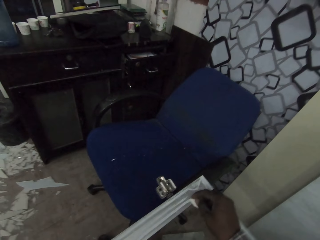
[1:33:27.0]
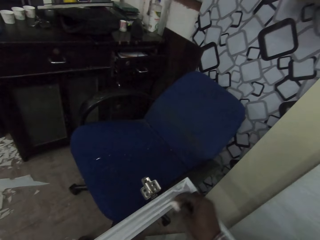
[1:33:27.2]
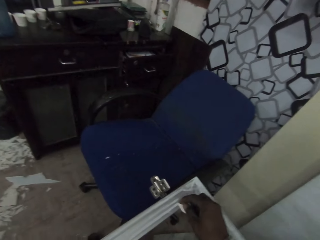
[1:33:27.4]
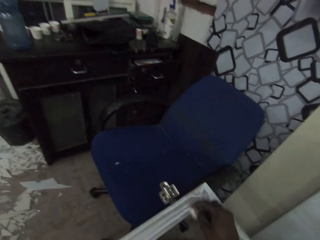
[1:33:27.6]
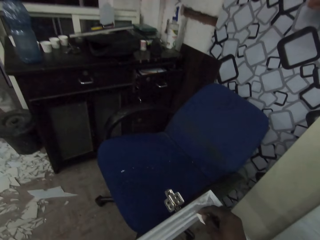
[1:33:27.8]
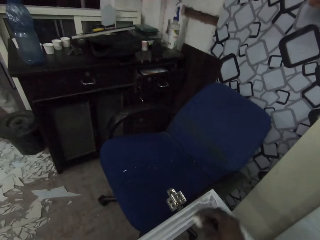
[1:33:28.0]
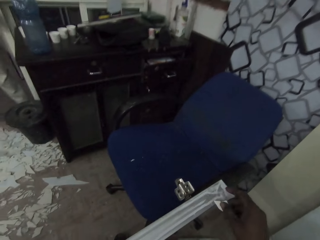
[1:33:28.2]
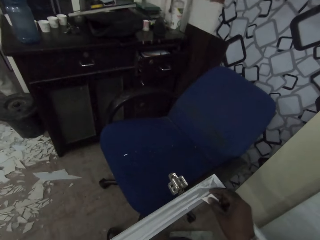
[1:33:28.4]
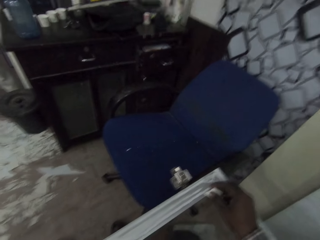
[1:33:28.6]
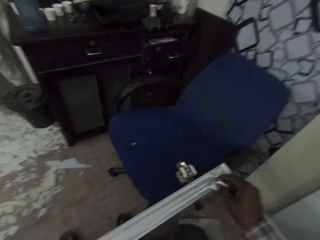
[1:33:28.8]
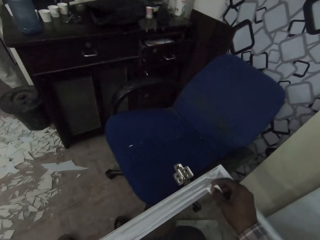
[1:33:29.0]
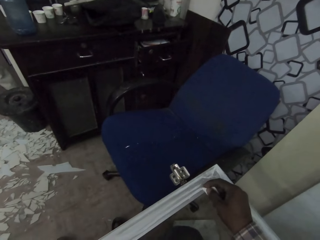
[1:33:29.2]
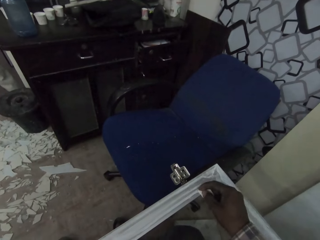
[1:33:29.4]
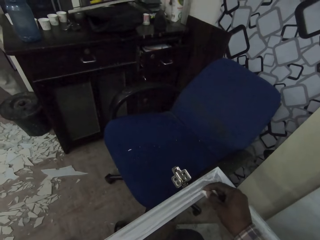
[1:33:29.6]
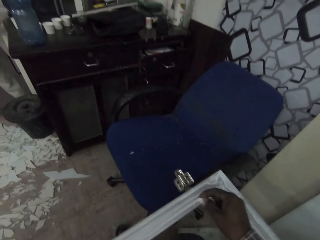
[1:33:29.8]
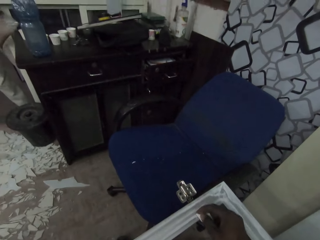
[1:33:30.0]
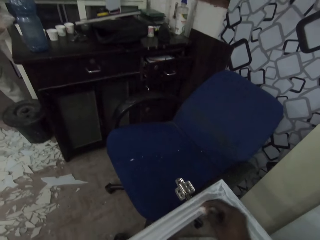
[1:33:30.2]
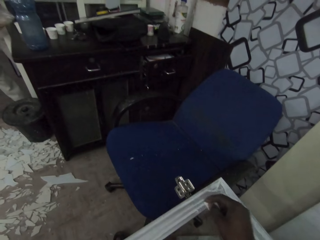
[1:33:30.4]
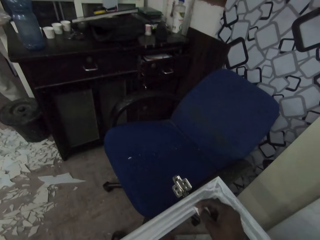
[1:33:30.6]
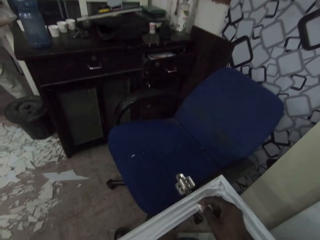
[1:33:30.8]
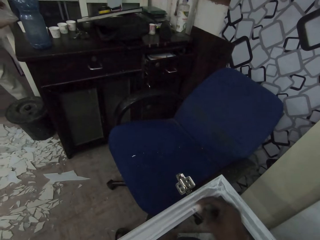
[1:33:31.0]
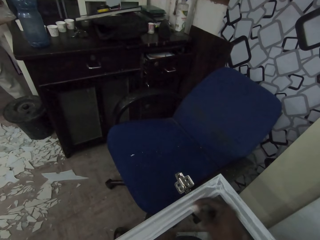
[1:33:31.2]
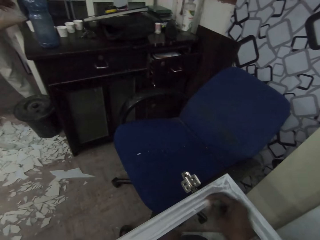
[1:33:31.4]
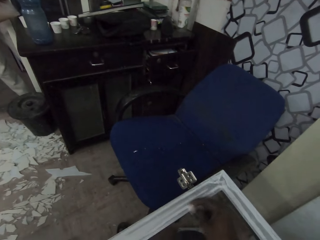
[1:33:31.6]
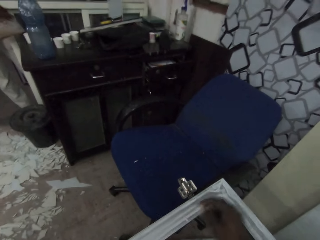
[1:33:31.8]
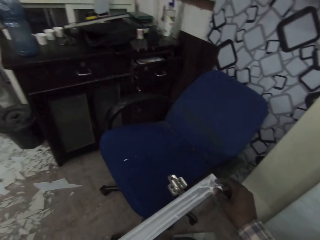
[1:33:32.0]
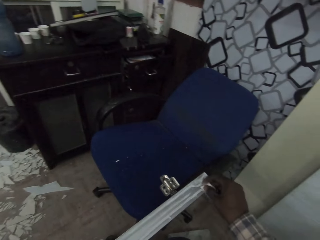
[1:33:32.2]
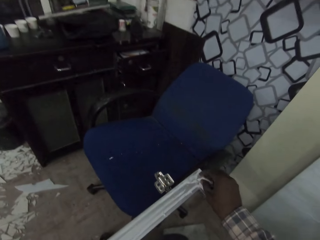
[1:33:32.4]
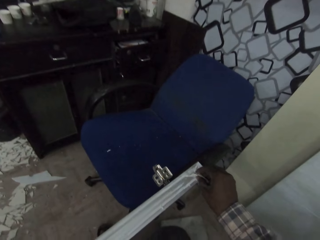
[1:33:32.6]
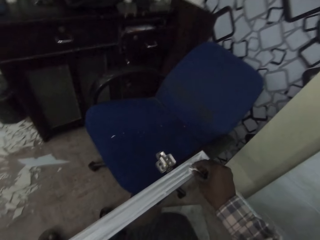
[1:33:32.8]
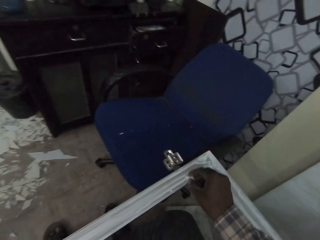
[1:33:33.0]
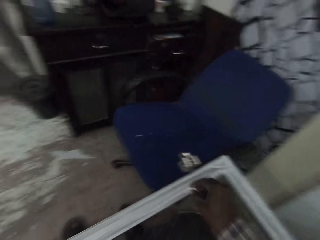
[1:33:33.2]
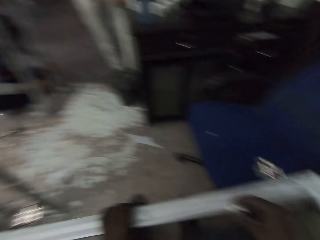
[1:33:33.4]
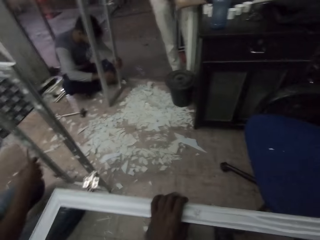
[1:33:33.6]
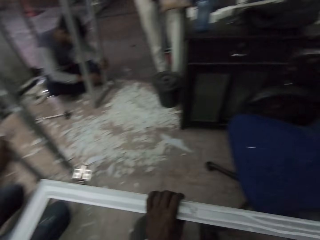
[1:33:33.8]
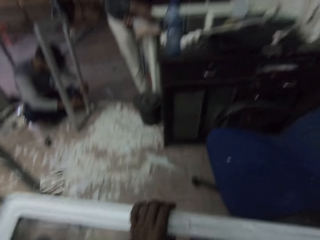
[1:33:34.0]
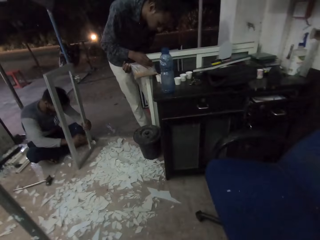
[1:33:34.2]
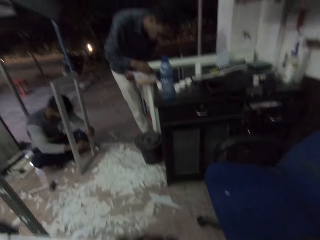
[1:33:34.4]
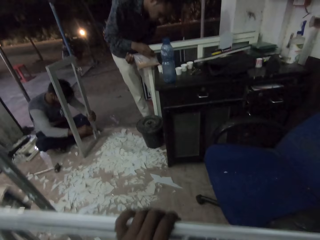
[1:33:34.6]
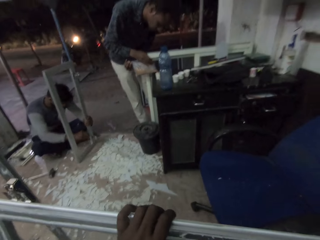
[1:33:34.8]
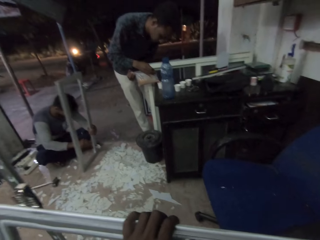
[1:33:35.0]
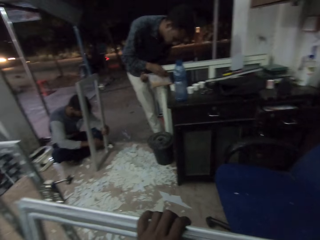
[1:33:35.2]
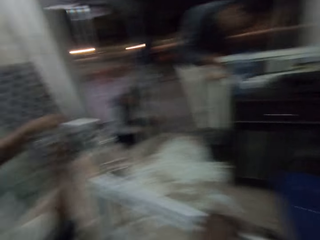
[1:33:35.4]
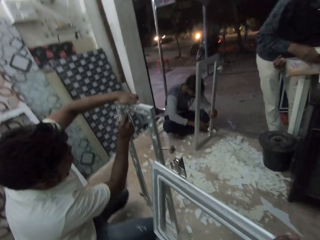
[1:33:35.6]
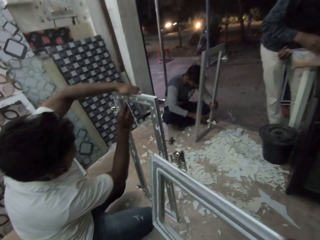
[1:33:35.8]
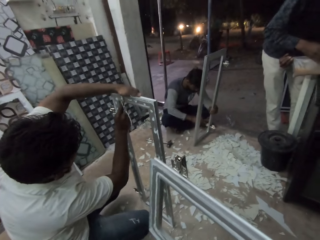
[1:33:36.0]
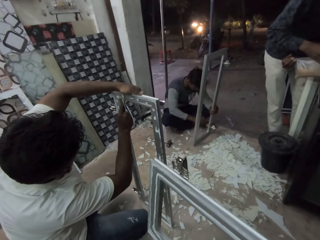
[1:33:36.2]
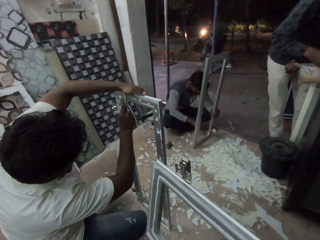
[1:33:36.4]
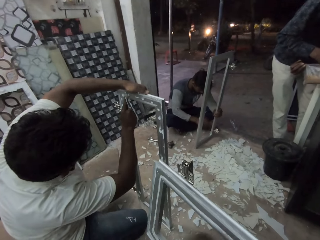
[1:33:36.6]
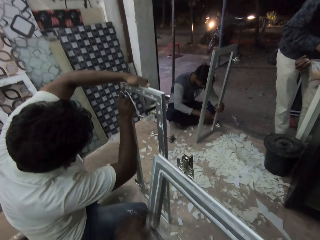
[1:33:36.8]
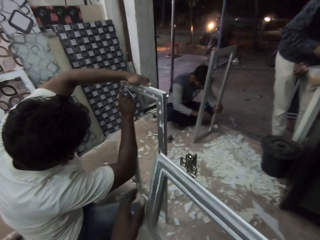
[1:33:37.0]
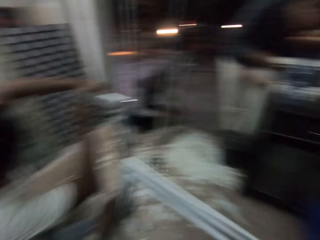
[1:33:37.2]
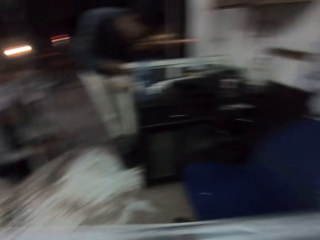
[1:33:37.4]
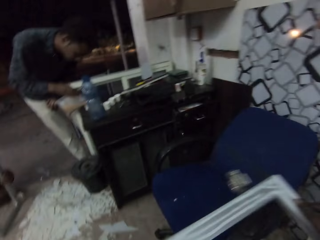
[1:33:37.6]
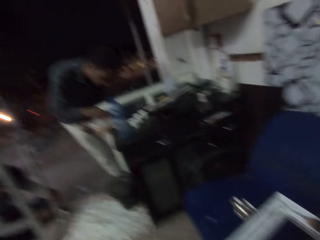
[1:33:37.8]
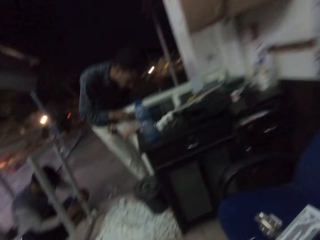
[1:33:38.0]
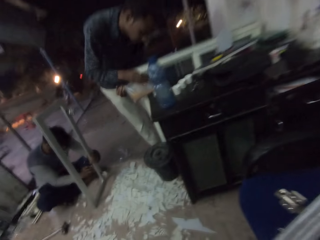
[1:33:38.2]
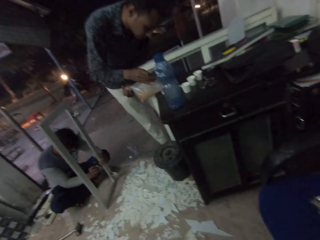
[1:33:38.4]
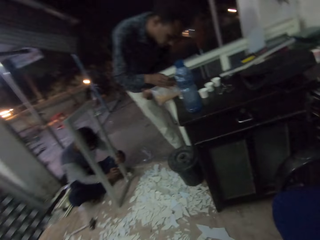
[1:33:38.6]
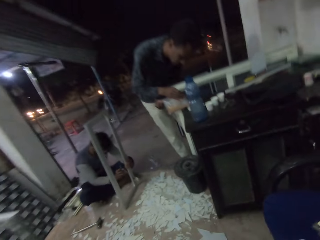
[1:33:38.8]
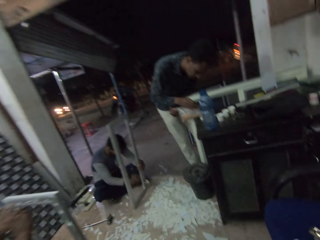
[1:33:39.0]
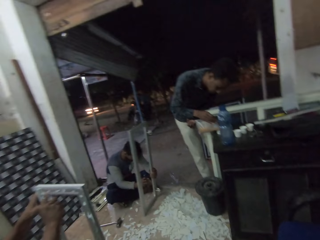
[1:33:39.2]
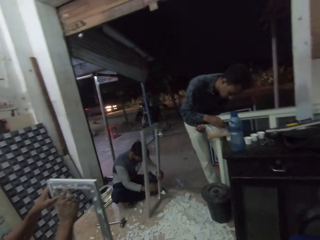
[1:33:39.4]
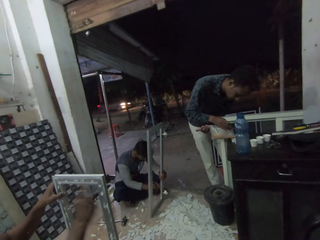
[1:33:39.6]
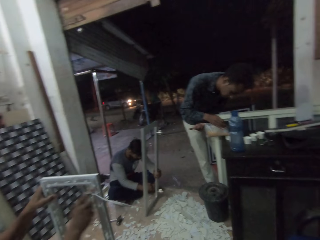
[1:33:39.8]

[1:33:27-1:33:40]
The man holds a rectangular frame with both hands. Another man scrapes the rectangular metal frame with the piece of asbestos in his right hand. A third man scrapes the rectangular metal frame with the piece of asbestos in his right hand. A person makes the frame.

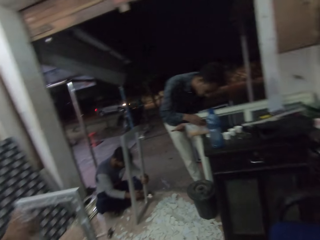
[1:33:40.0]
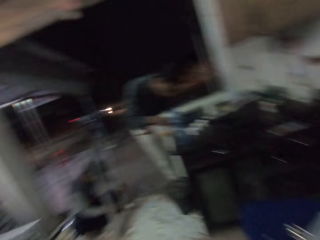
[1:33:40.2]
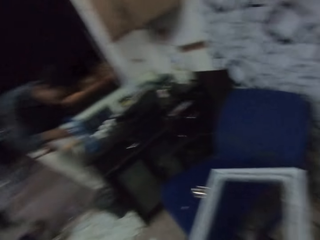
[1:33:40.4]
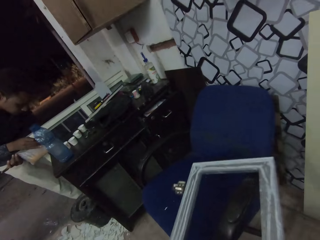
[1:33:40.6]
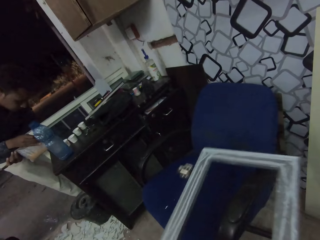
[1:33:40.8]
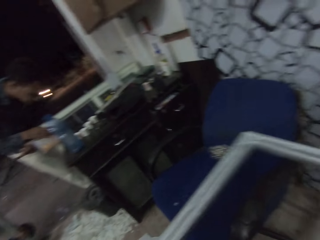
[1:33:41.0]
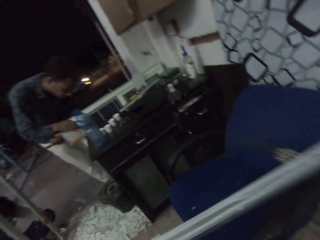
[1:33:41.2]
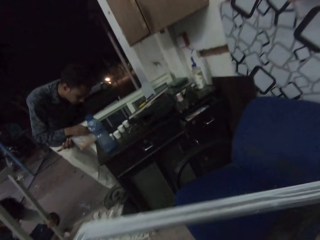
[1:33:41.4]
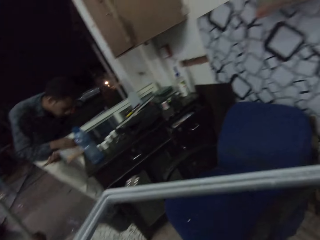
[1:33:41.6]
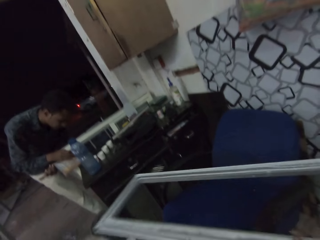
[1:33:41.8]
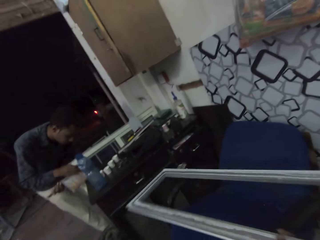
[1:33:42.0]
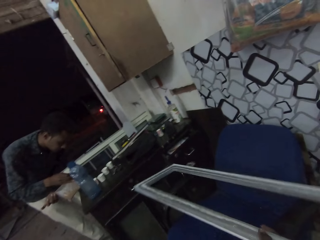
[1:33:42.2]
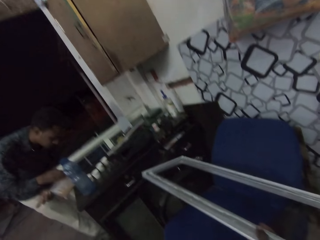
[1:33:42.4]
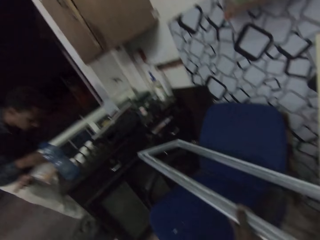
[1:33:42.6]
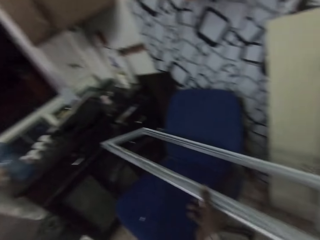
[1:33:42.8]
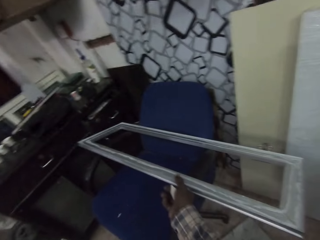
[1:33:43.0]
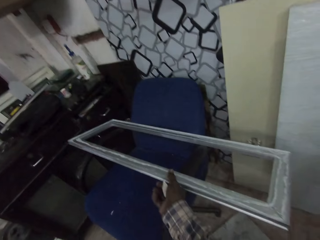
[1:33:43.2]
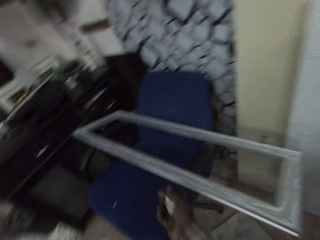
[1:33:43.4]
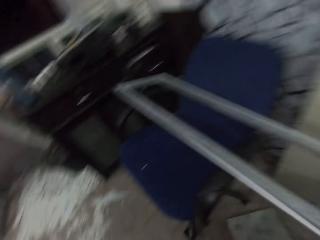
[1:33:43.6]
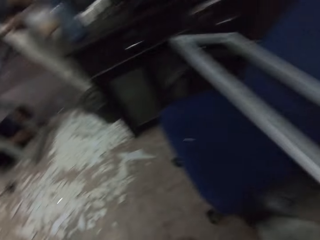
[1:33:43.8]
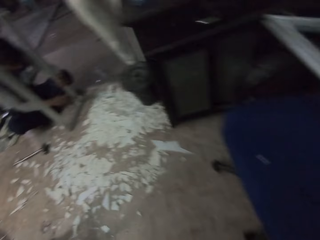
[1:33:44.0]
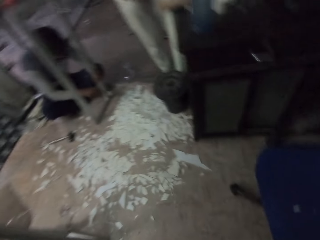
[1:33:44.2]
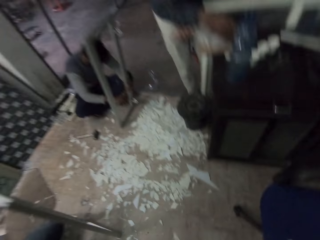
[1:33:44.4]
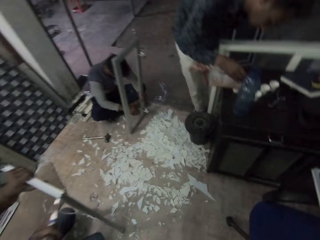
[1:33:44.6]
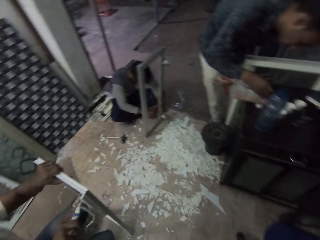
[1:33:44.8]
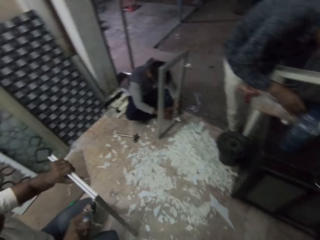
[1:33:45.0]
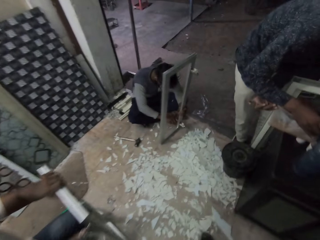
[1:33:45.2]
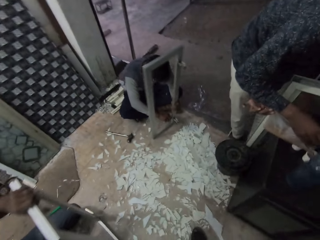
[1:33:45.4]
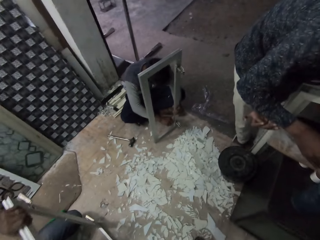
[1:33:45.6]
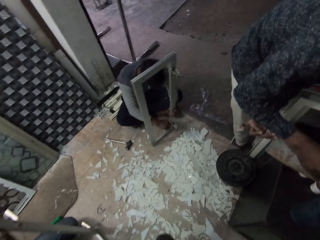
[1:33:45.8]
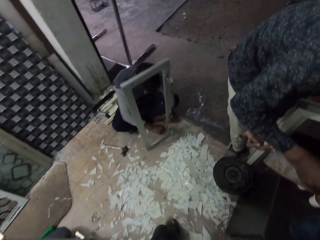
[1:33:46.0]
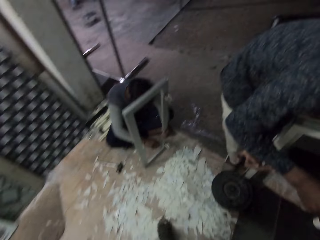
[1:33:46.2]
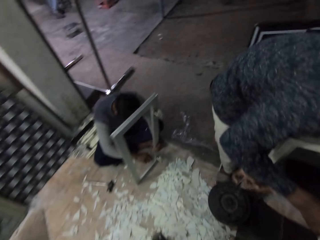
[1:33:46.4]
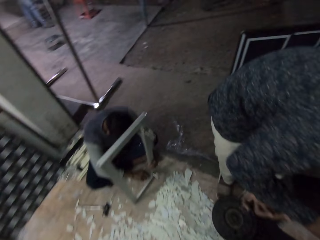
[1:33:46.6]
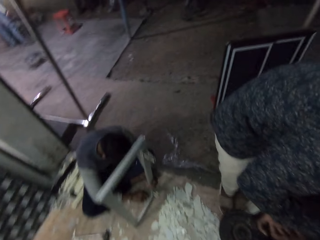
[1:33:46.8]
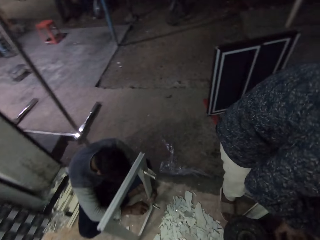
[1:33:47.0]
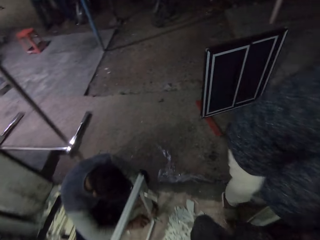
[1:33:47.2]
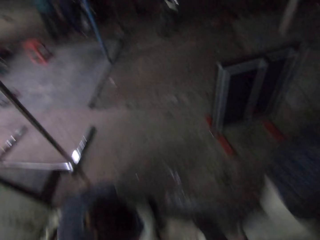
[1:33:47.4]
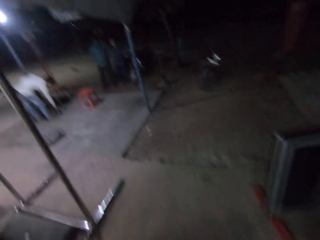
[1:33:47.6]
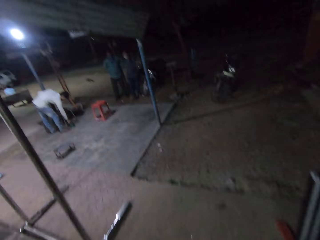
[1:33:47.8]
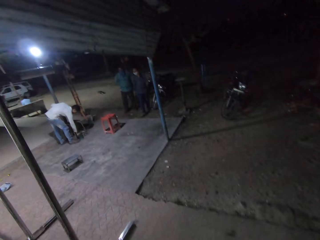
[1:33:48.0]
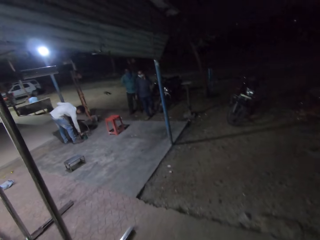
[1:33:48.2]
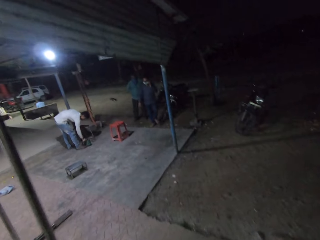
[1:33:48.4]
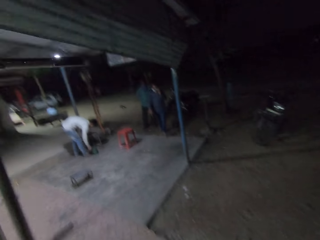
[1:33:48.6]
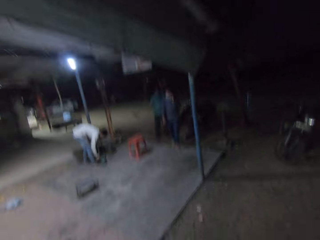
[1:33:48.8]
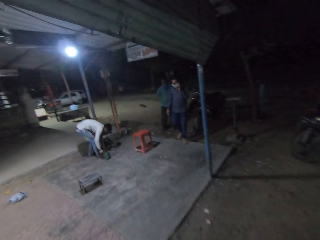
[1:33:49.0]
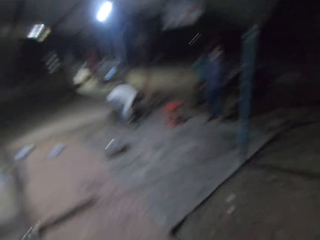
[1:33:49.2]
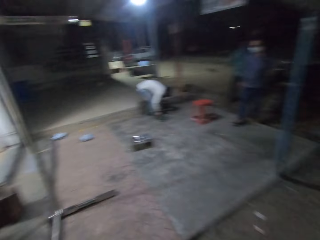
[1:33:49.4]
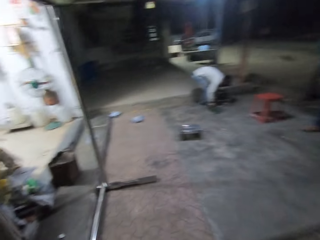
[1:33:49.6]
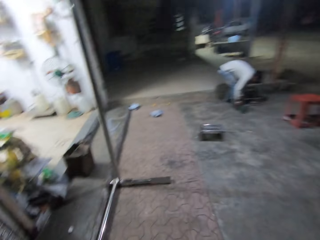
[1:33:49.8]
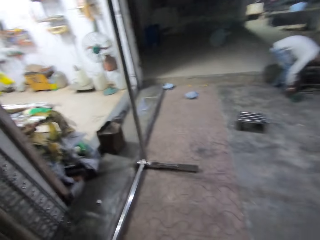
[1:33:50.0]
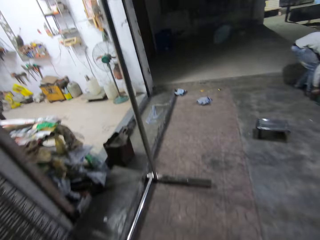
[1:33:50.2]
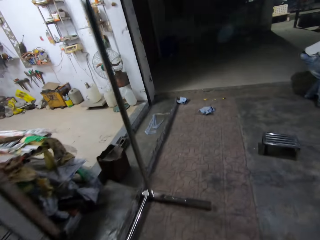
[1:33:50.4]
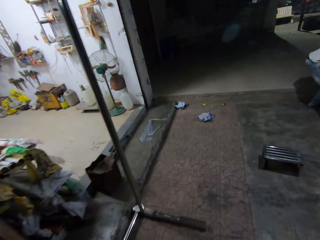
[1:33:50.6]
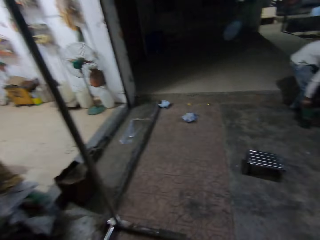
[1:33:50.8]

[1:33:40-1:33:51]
The camera wearer turns the rectangular metal frame with both hands. He moves the frame. He places the rectangular metal frame on a chair with his right hand. A man scrapes the rectangular metal frame with the piece of asbestos in his right hand. Another man scrapes the rectangular metal frame with the piece of asbestos in his right hand. The camera wearer walks to the workshop. Another man bends over a generator outside the workshop. Another man stands outside the workshop. Another man stands outside the workshop. The camera wearer walks around.
